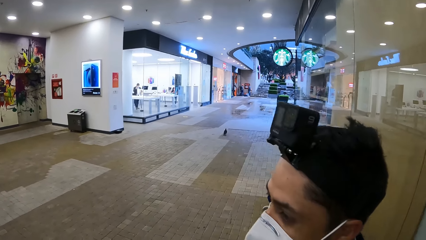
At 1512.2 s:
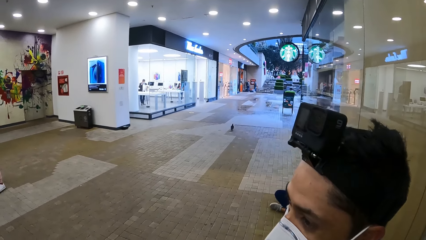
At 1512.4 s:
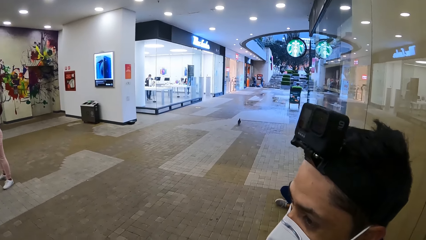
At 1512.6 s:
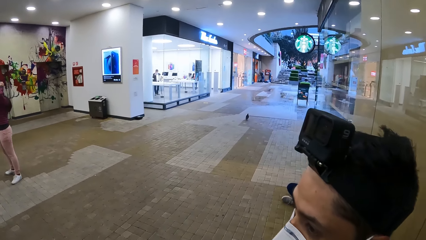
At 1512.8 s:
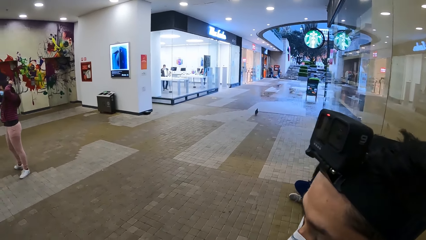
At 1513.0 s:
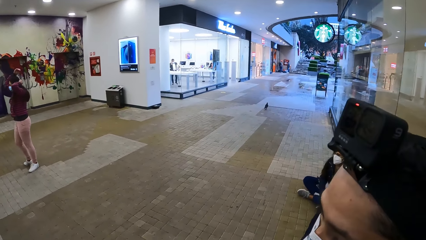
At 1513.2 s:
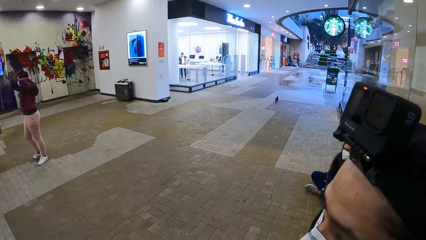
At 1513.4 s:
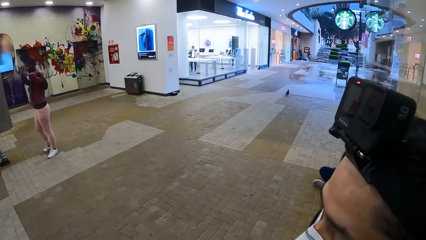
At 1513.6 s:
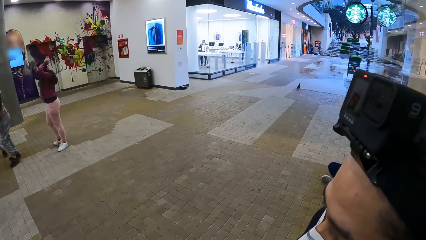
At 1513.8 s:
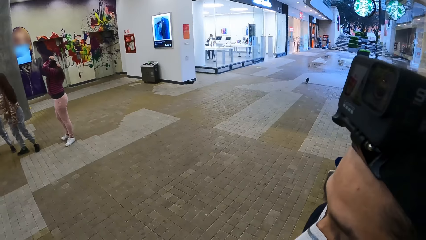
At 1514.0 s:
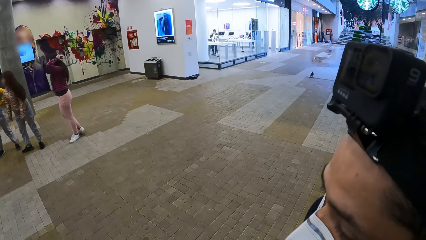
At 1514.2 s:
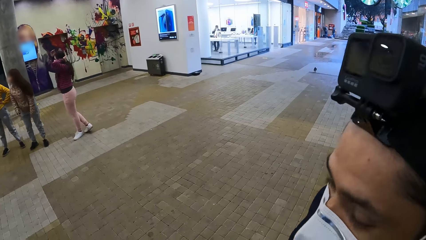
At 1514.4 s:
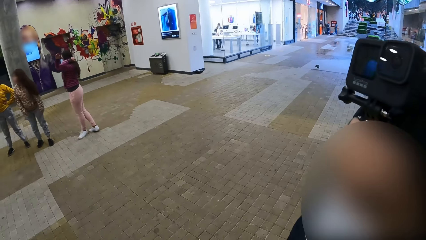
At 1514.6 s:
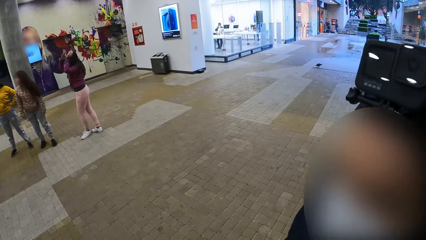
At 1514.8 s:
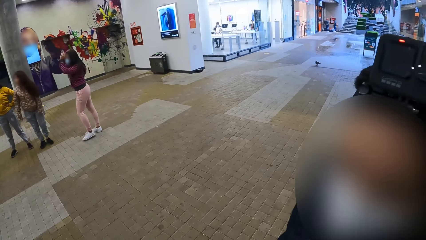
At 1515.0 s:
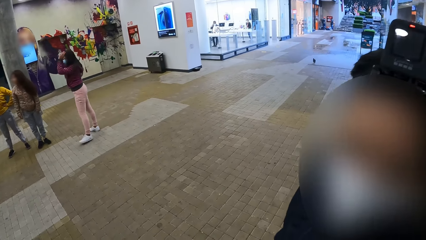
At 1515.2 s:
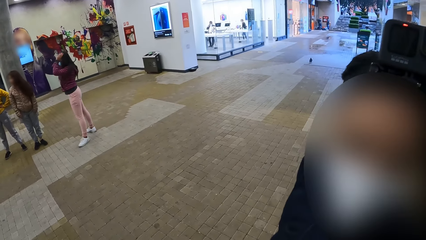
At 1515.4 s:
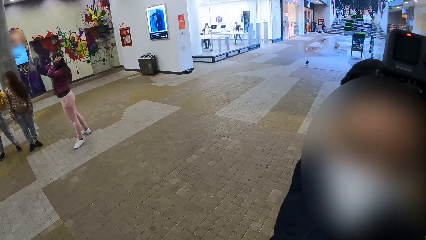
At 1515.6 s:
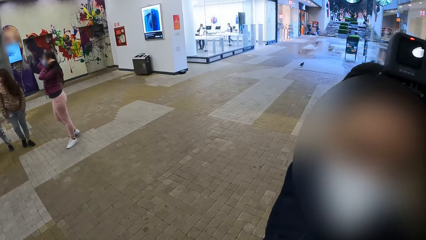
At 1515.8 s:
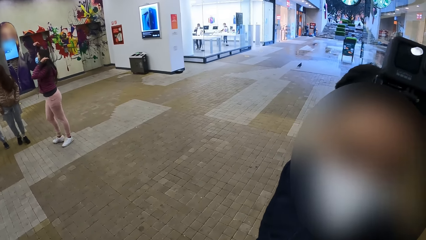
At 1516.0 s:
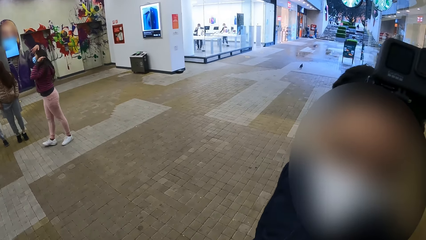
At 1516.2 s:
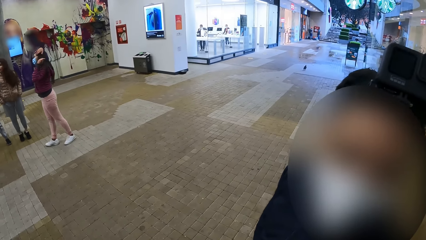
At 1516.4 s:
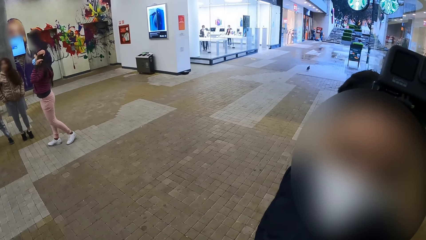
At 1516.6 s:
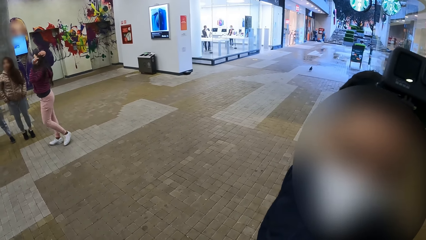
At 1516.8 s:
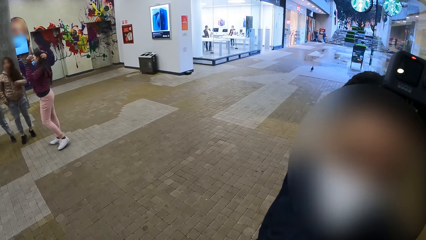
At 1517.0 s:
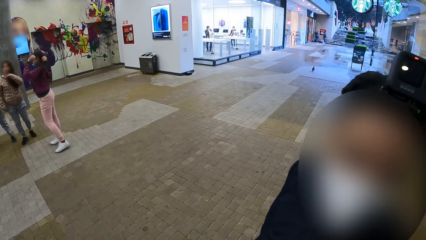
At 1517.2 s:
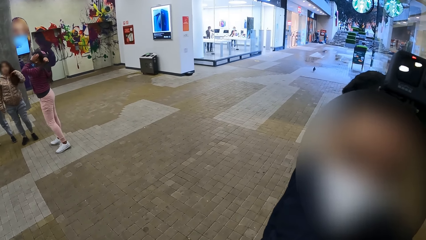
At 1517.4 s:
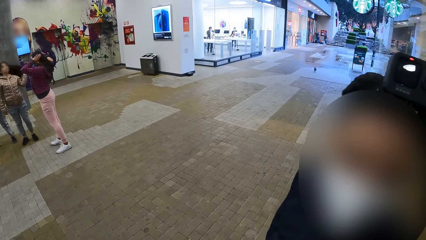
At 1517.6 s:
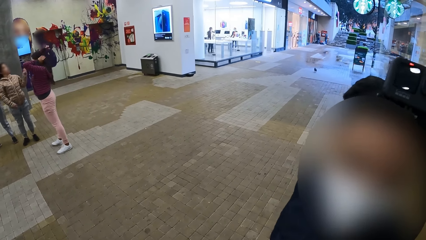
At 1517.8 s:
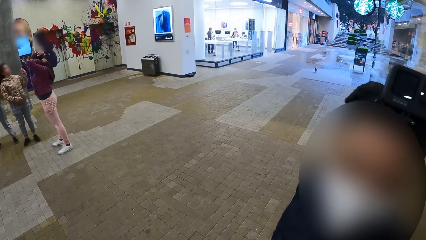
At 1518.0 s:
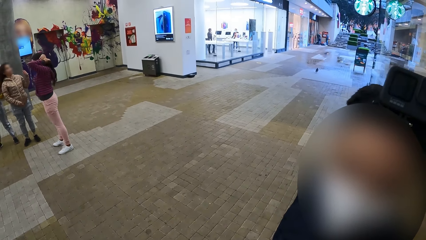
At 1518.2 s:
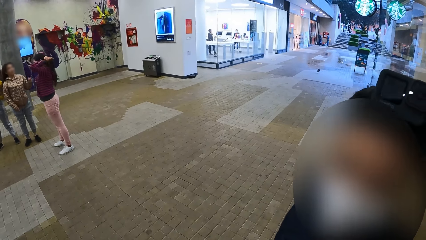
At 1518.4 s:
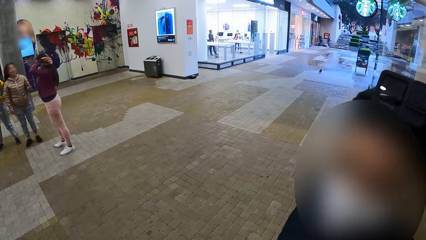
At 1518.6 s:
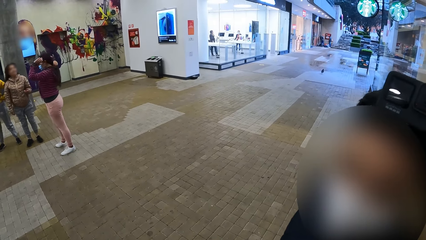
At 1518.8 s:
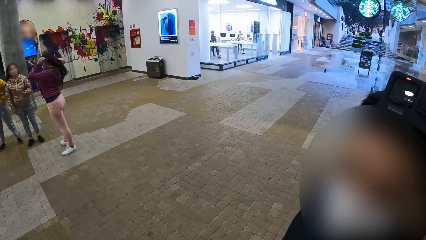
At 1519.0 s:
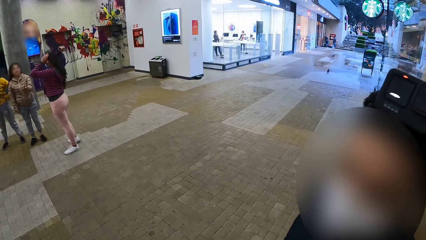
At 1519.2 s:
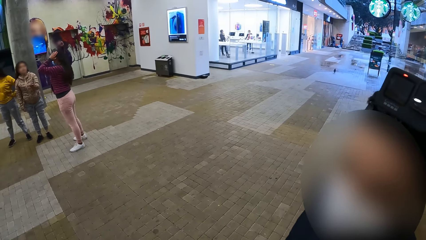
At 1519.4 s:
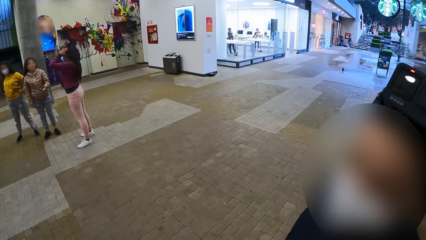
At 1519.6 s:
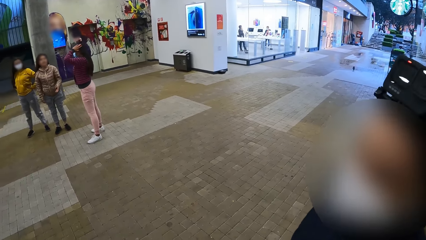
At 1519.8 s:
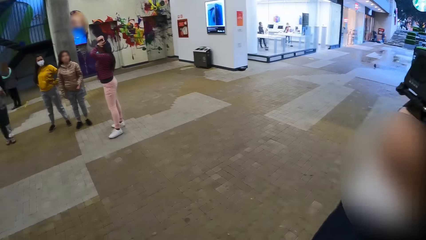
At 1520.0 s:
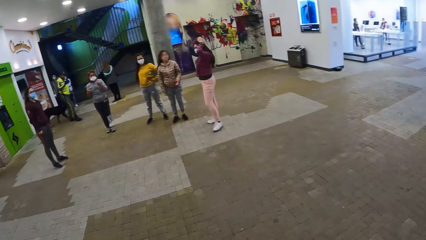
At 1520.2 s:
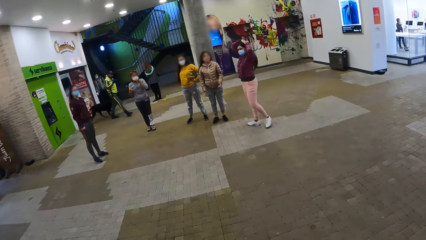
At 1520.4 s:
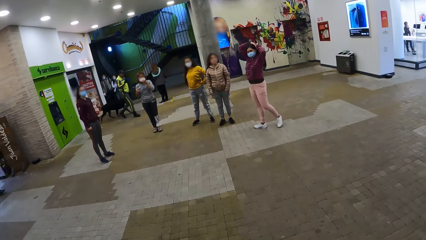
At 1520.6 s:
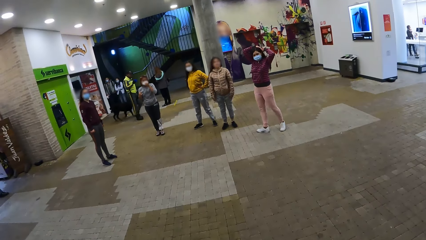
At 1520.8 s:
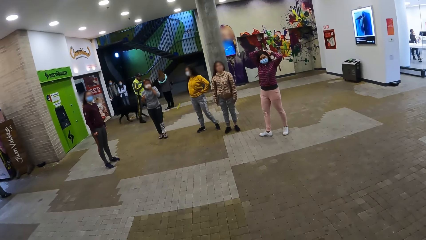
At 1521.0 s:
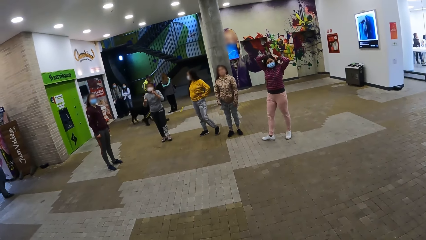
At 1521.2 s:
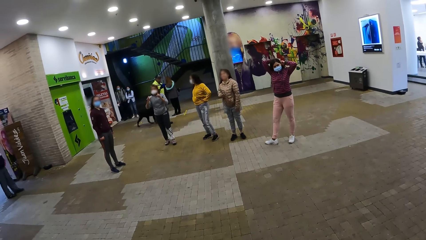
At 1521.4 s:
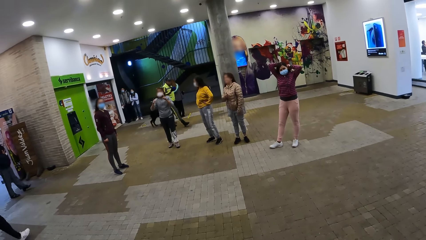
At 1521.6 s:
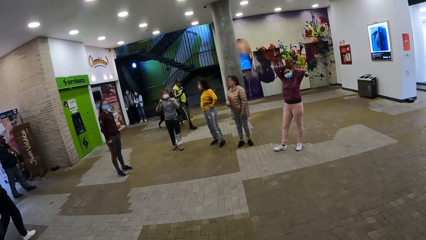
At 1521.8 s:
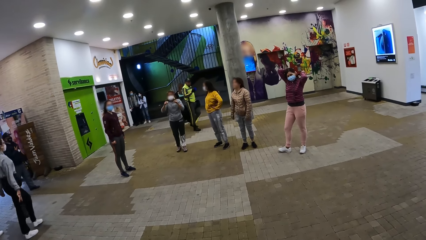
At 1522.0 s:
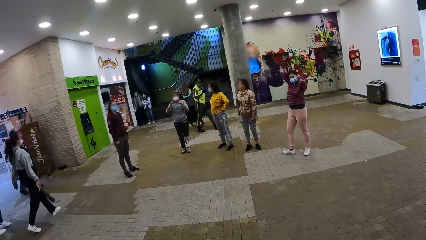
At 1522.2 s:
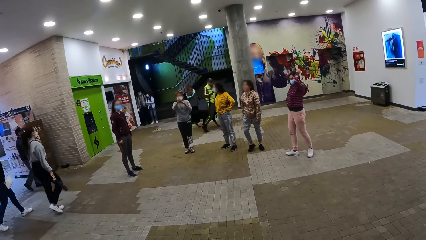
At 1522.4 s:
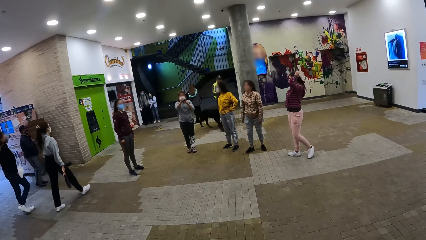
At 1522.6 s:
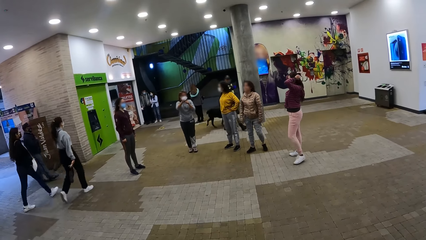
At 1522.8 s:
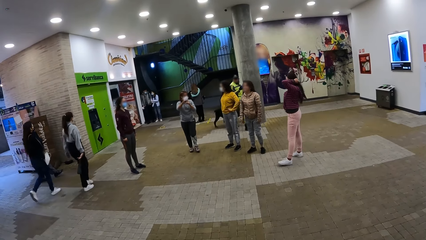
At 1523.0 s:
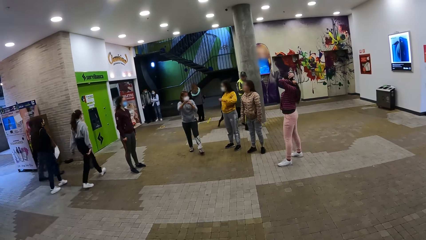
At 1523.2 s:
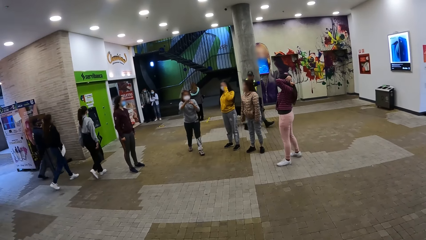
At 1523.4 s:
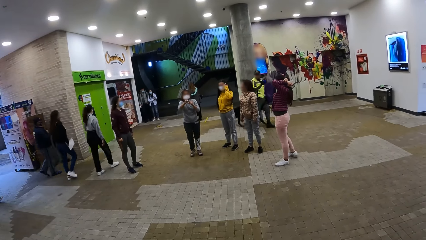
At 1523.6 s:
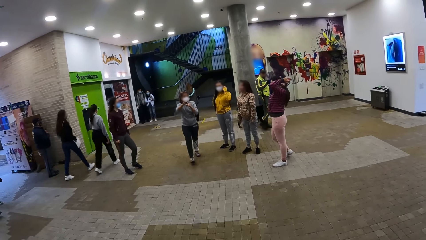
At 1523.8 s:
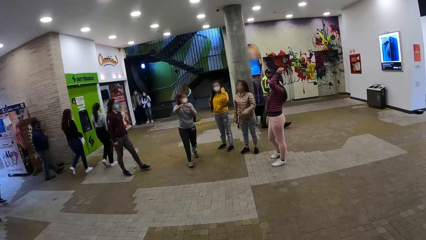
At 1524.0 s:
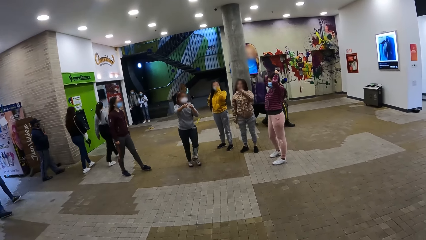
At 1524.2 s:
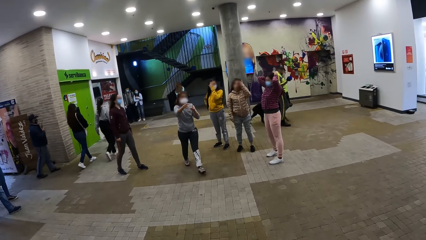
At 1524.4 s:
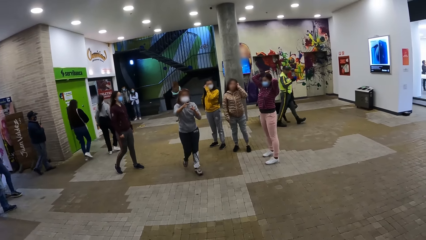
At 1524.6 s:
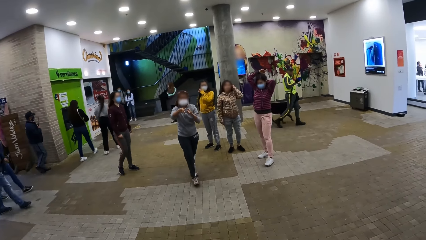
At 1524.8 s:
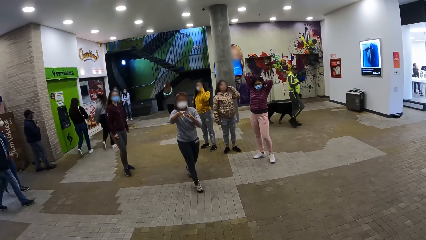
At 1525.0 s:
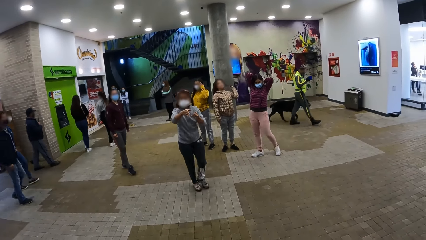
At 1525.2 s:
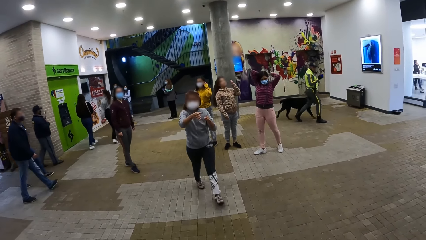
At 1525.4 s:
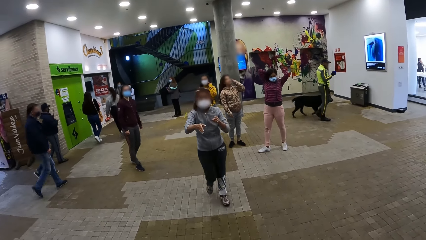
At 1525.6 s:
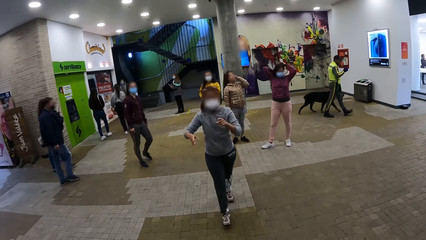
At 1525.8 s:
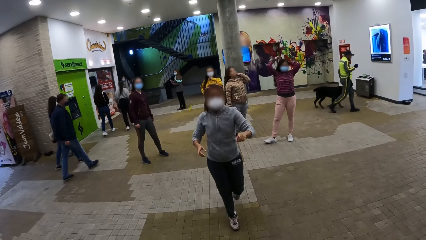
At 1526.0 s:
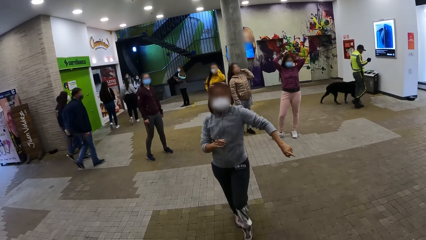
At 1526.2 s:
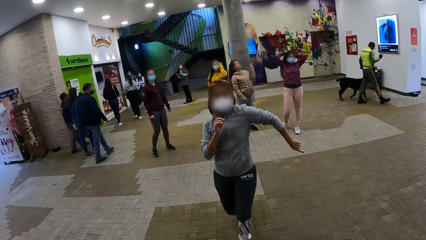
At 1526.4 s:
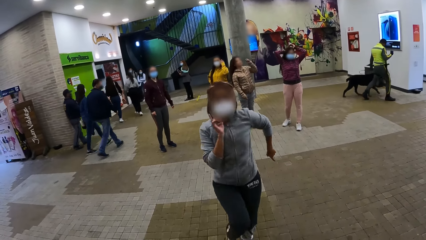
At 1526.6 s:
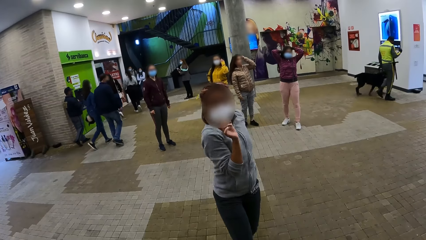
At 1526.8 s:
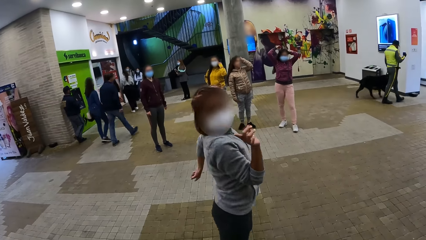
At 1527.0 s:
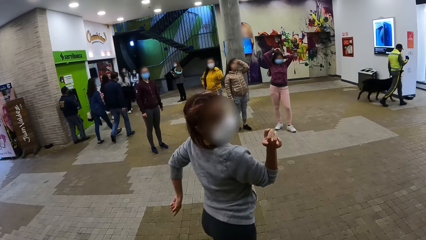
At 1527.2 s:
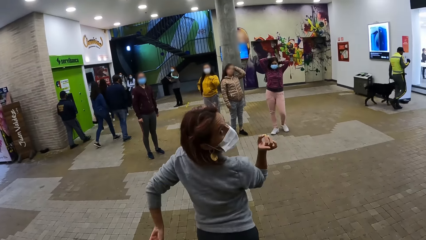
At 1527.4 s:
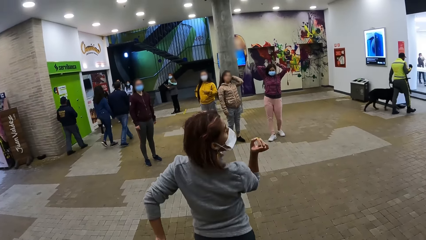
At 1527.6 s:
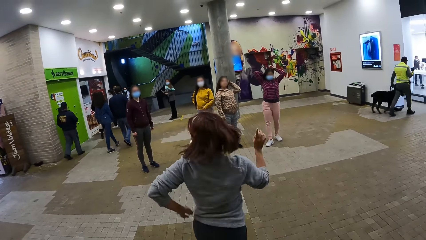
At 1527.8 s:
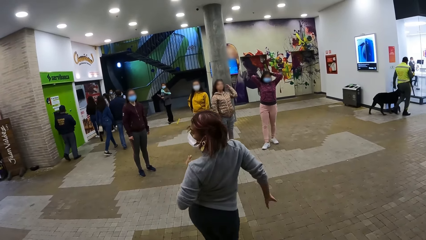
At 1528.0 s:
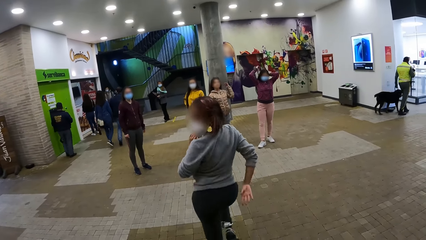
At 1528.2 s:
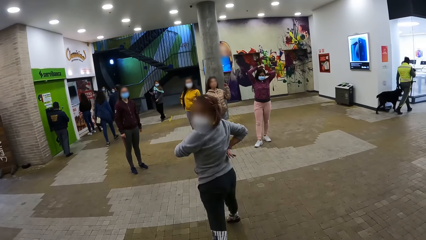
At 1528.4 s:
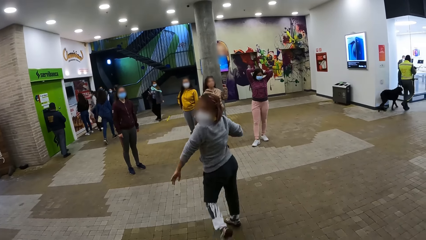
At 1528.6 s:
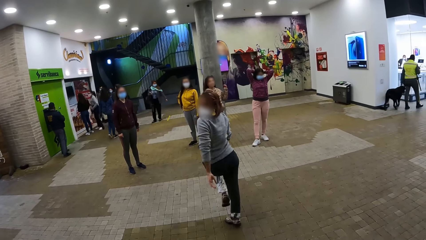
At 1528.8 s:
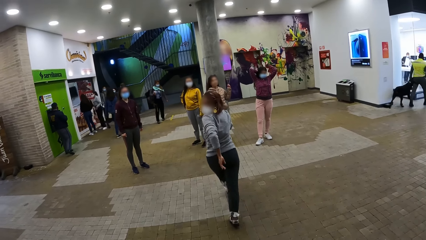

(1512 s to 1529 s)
The camera wearer looks at a woman. They converse with a person. They look at a man. They look around. They look at the women. A singer dances around.
